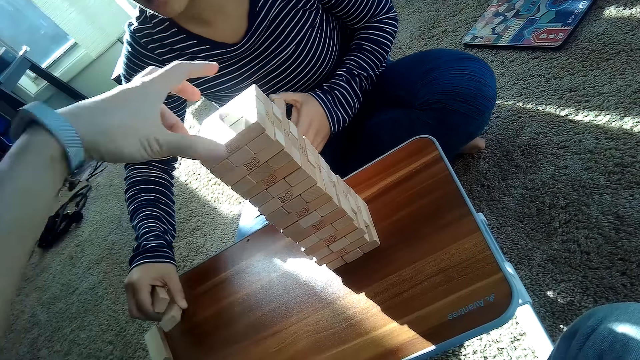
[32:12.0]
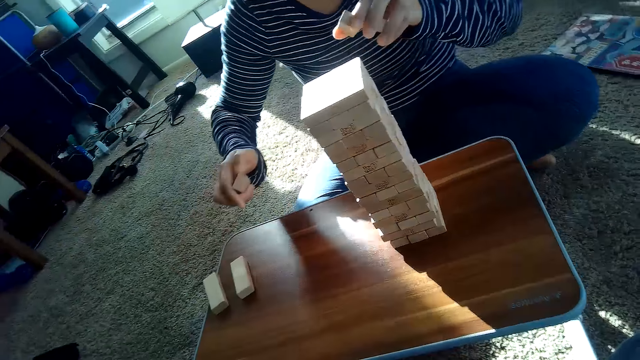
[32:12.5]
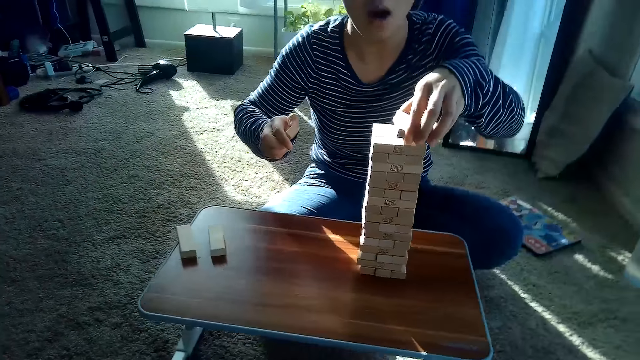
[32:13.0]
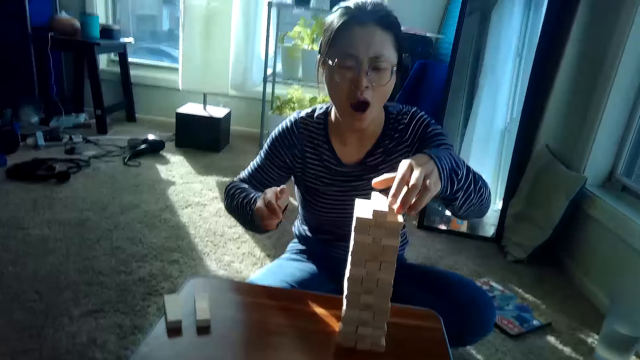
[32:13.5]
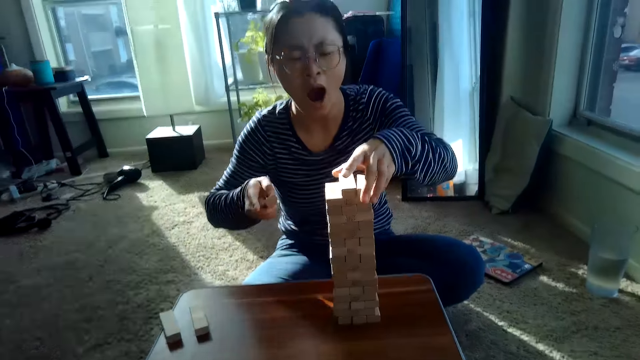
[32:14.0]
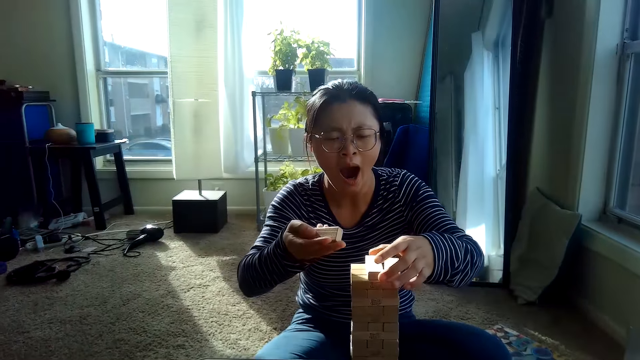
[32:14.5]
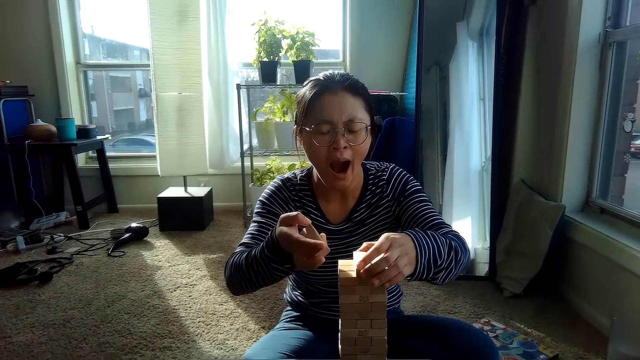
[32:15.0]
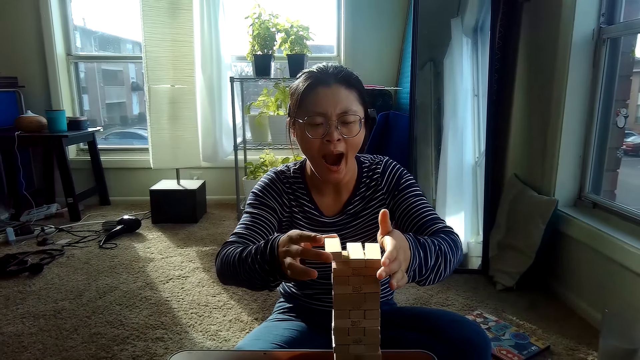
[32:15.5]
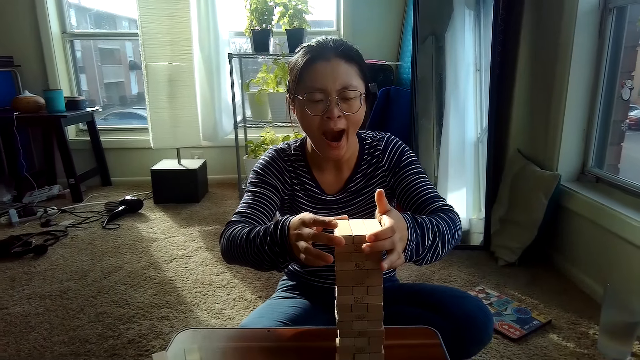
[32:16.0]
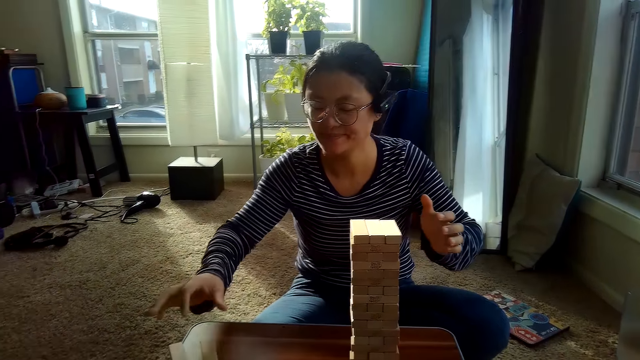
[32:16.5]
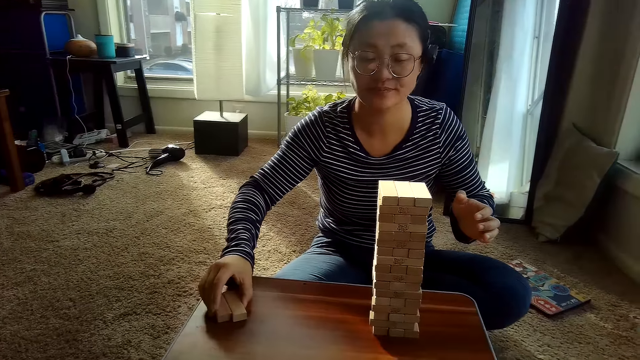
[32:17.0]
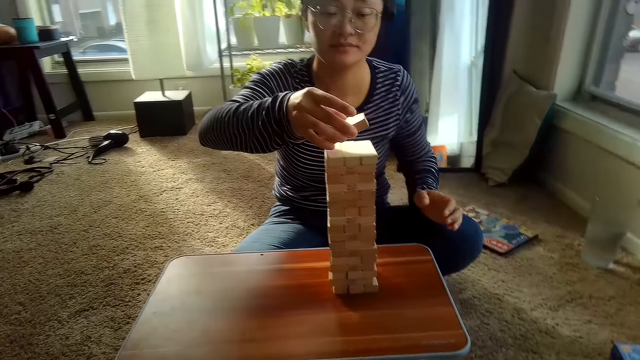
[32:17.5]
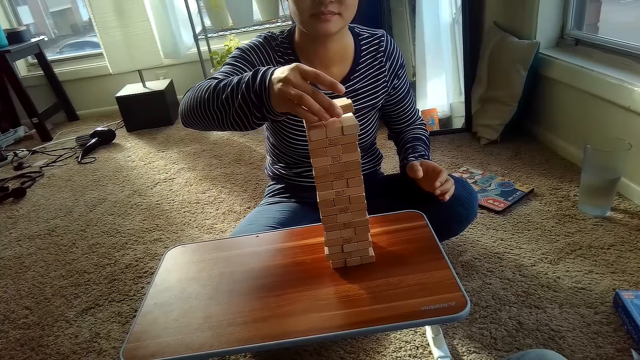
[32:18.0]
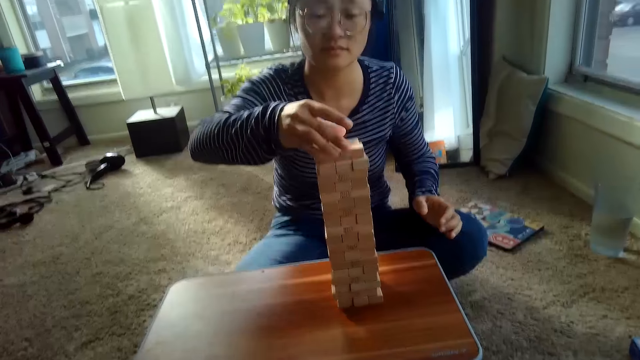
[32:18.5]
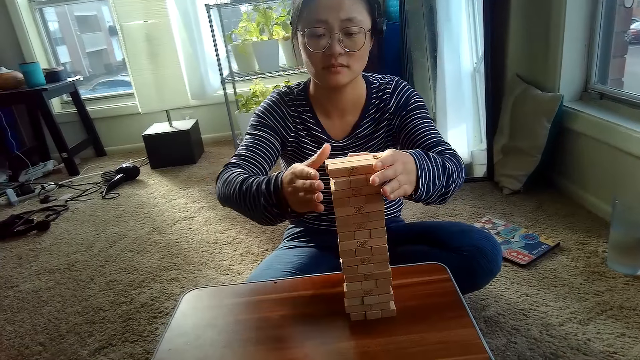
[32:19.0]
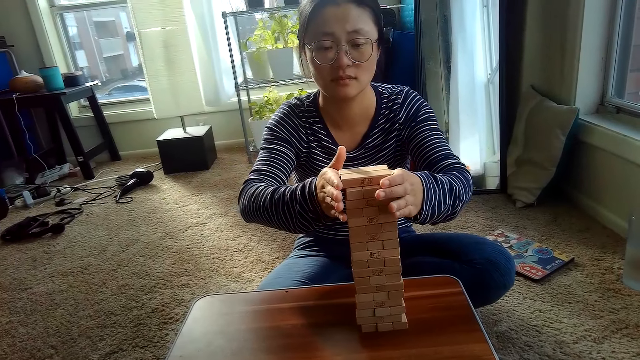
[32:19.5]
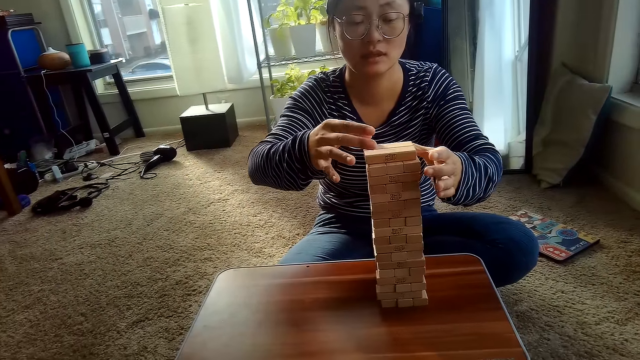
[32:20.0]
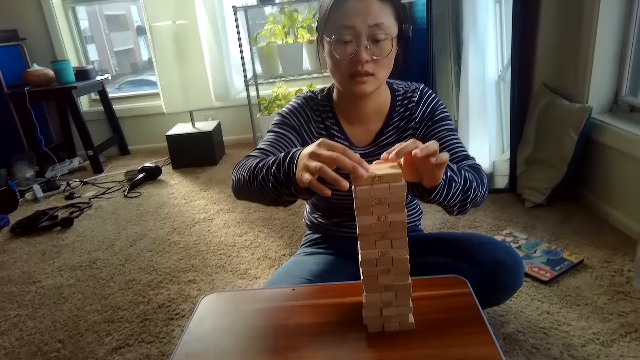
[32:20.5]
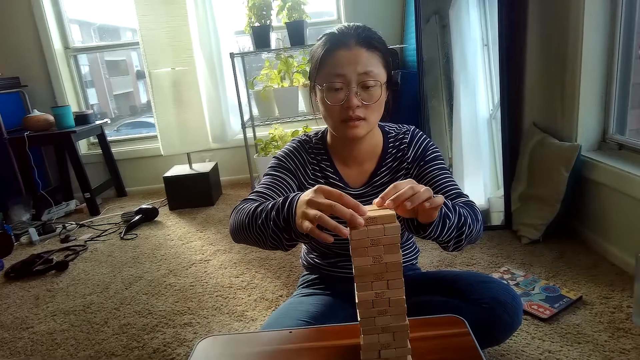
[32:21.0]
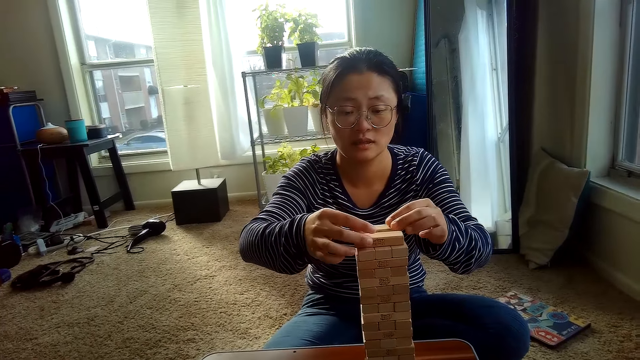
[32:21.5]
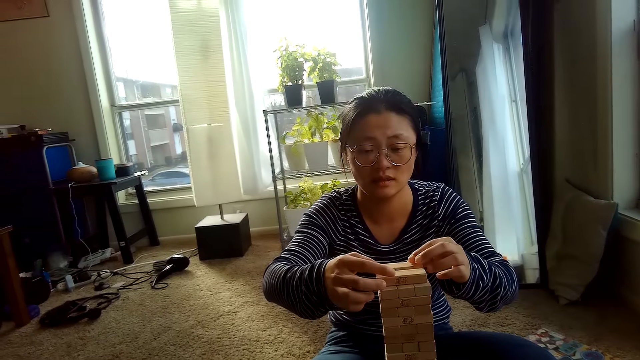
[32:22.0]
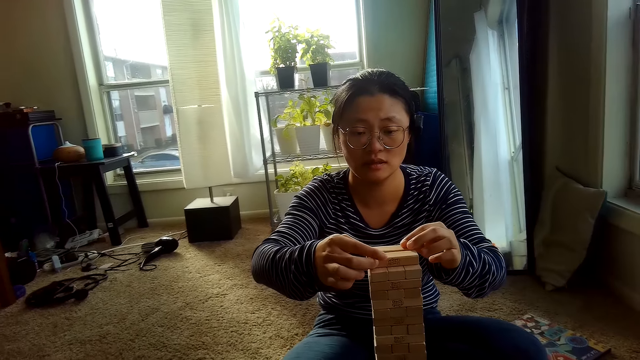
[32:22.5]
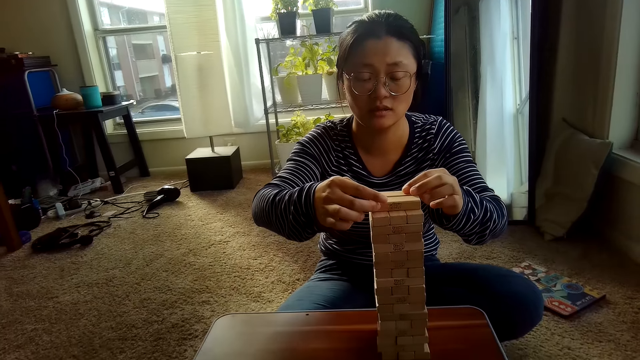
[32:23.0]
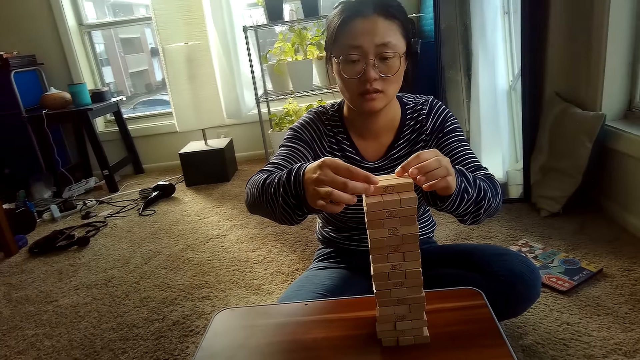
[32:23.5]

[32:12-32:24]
A woman picks blocks. The woman places the jenga block on the table with her right hand. The woman places the jenga blocks in her hands on top of the pile of jenga blocks. The woman picks up some jenga blocks from the table with her right hand. The woman places the jenga blocks in her hands on top of the pile of jenga blocks with her right hand. The woman adjusts the pile of jenga blocks on the table with both hands.

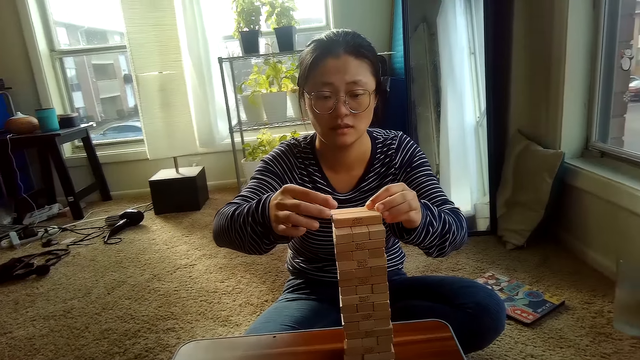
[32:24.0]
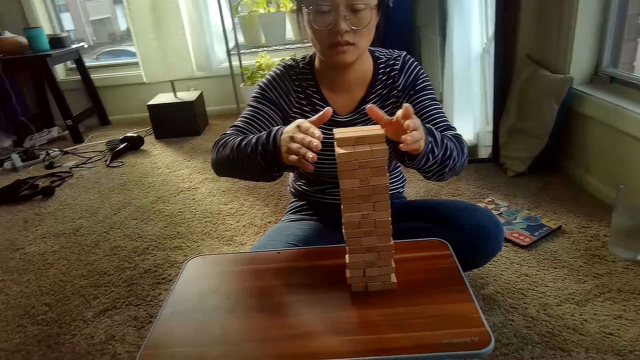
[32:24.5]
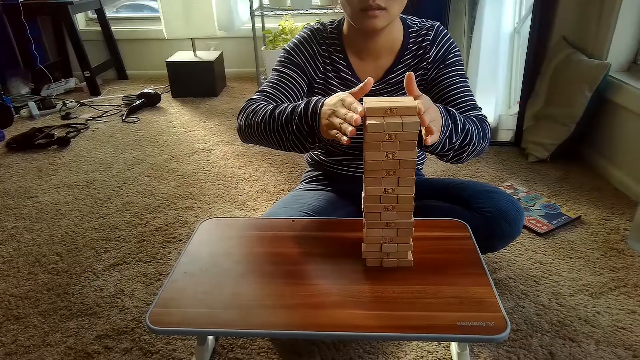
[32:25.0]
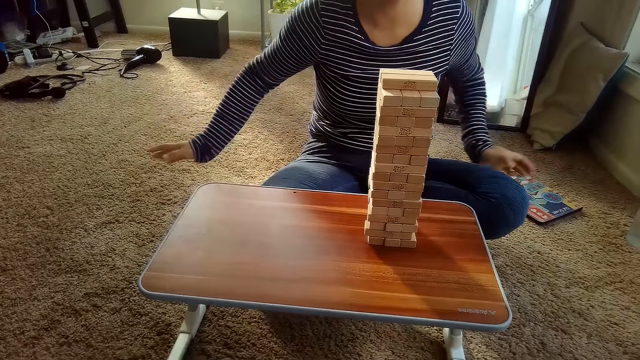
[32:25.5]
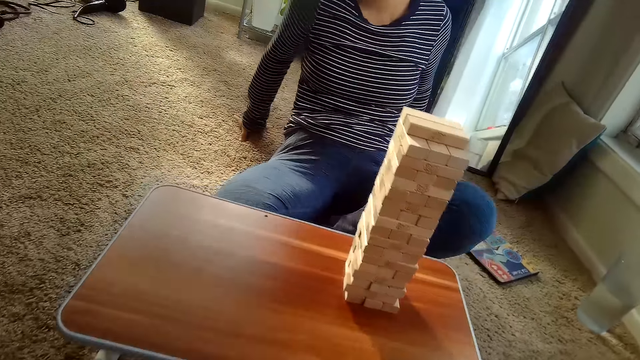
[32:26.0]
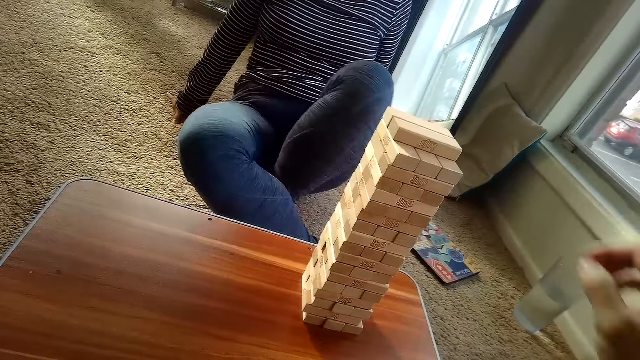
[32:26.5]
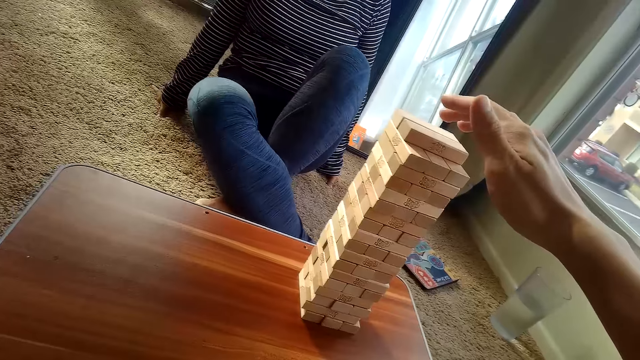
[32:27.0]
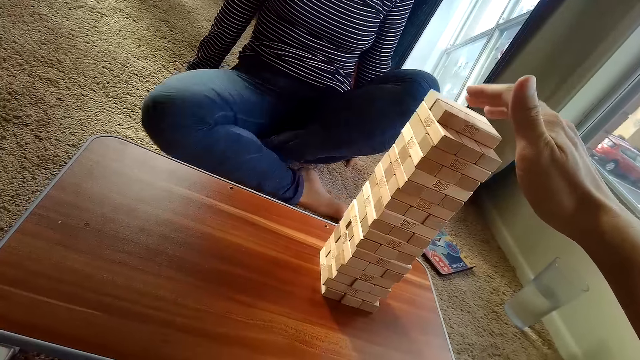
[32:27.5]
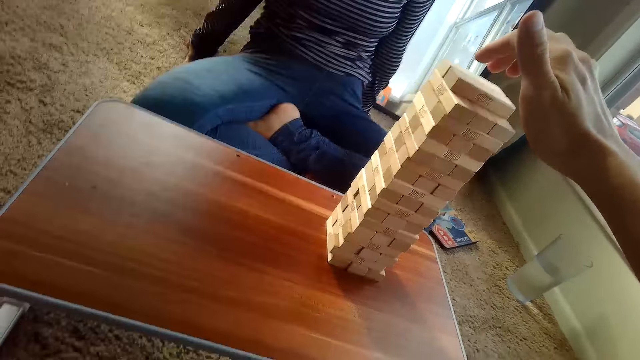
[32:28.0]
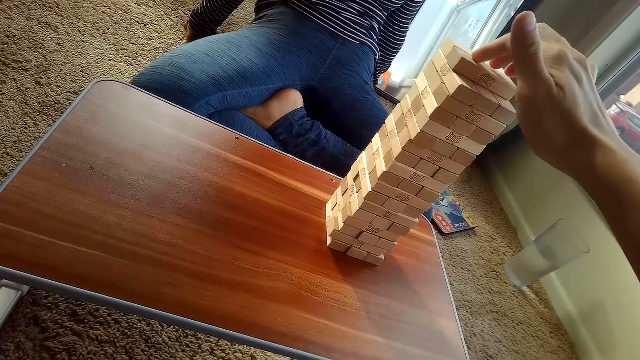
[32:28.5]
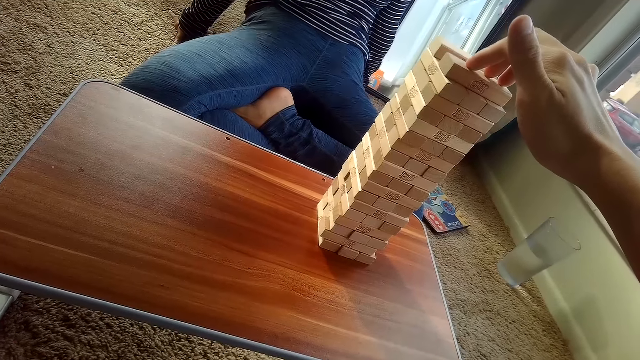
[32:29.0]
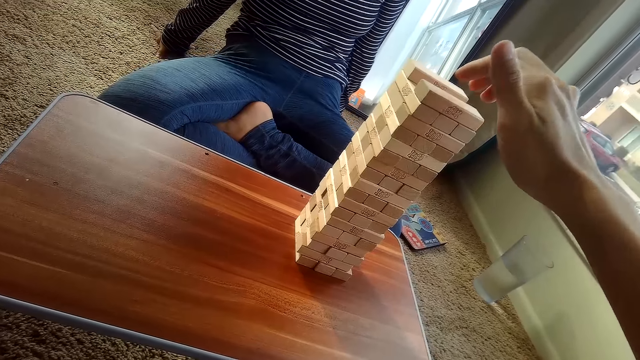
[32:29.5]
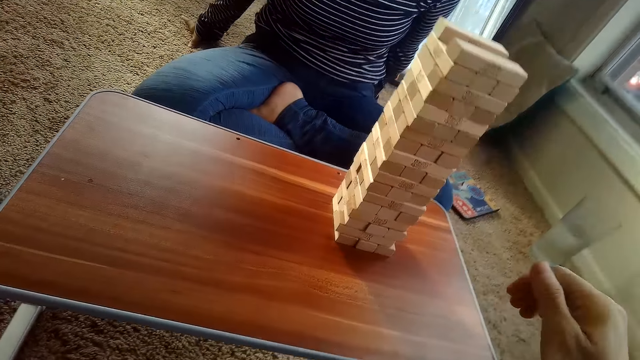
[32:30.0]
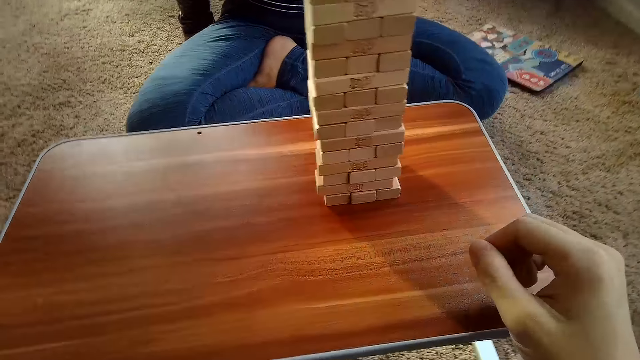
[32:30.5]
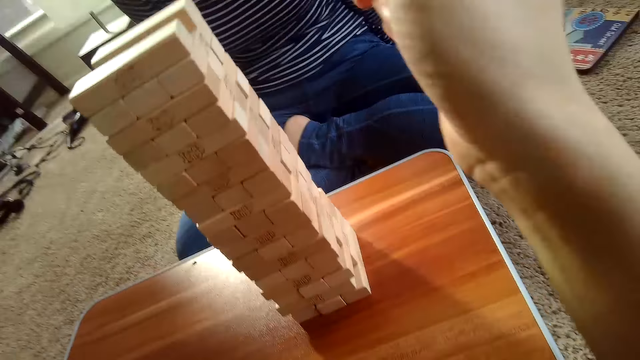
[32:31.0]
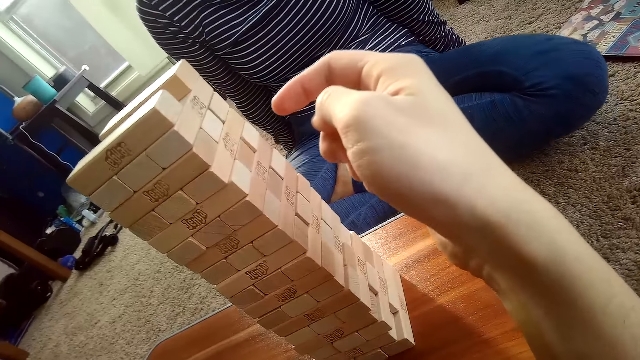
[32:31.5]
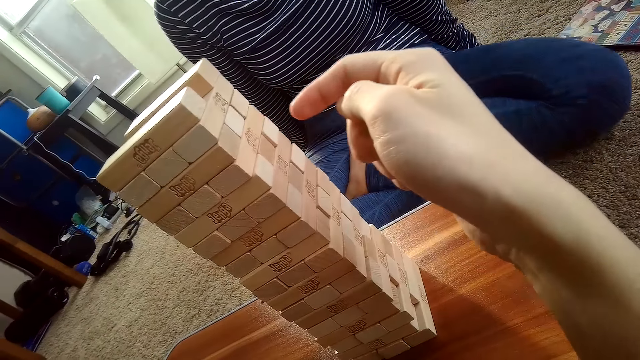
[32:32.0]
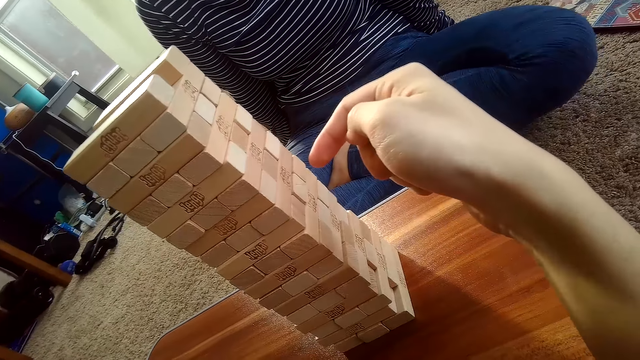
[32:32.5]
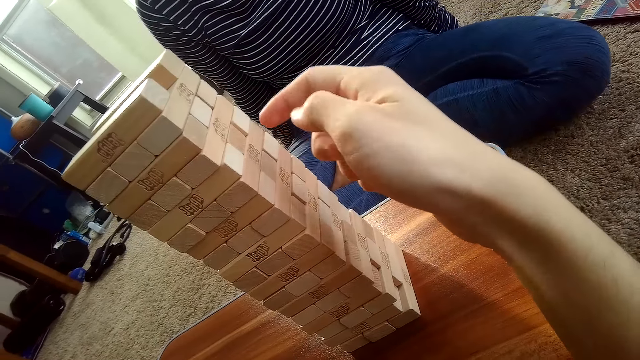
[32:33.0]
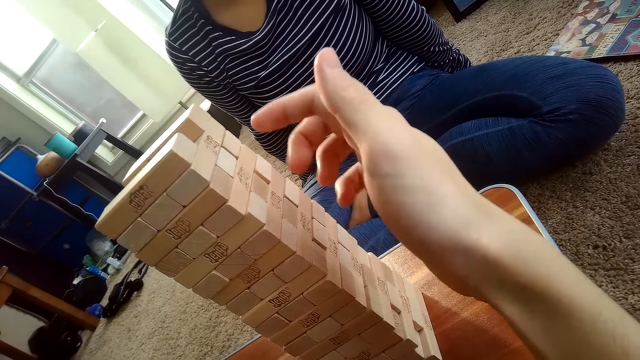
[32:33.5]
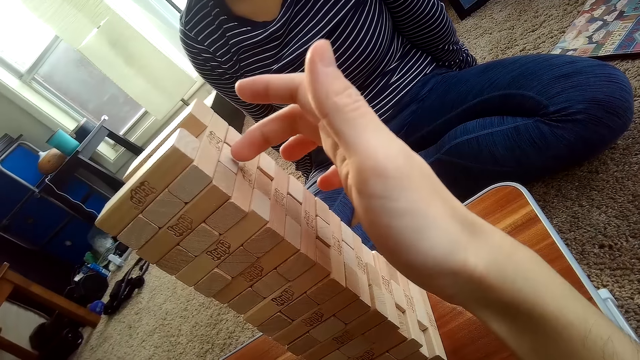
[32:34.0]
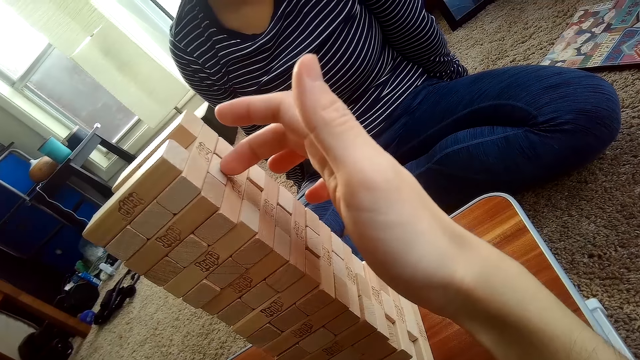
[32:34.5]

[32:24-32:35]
The camera wearer adjusts the pile of jenga blocks on the table with both hands. They move a block on the game tower. They touch the blocks.
